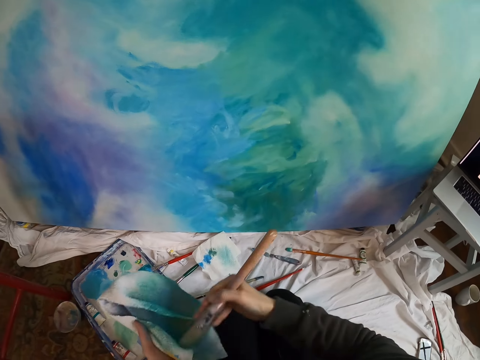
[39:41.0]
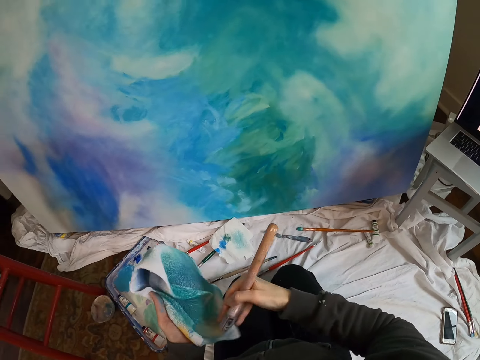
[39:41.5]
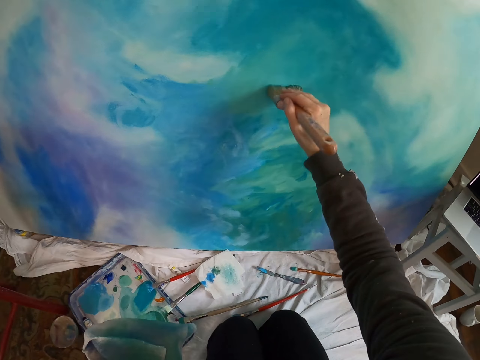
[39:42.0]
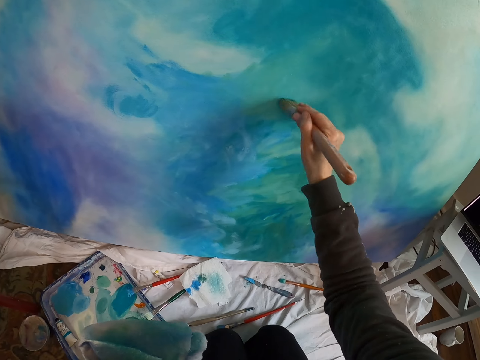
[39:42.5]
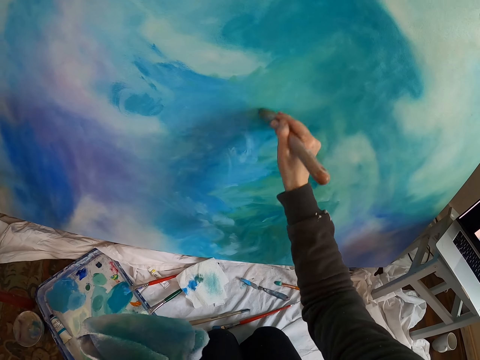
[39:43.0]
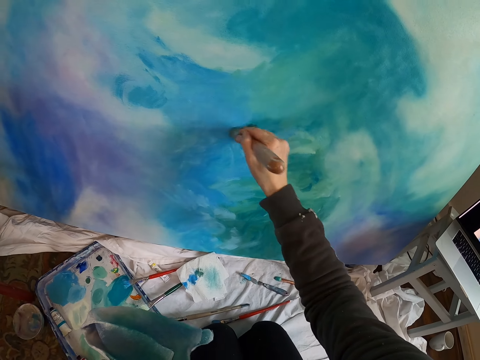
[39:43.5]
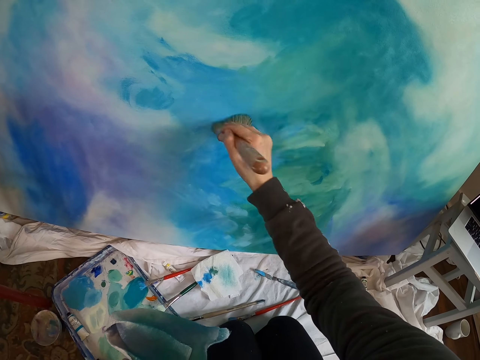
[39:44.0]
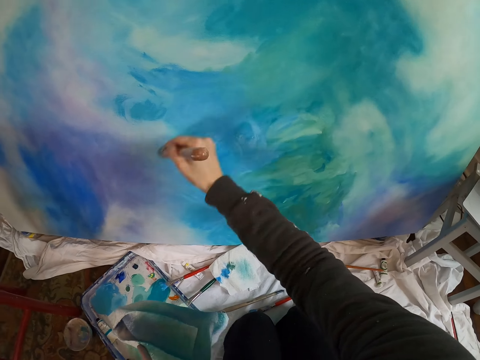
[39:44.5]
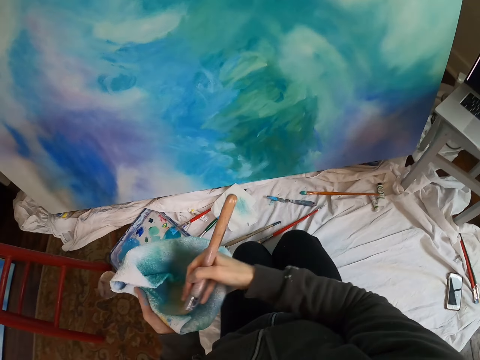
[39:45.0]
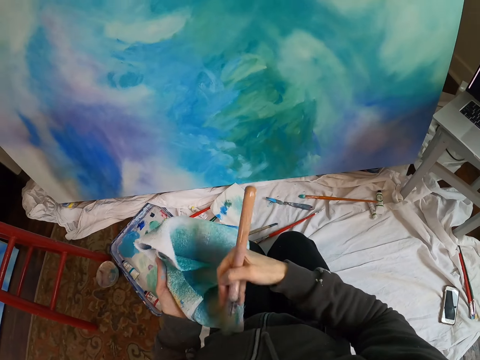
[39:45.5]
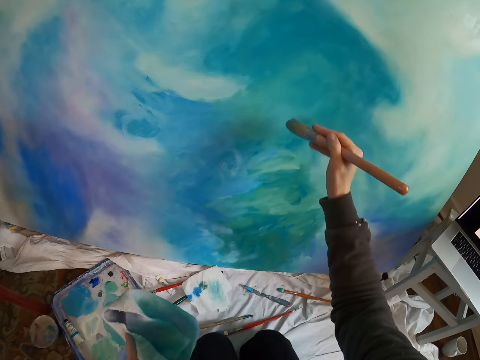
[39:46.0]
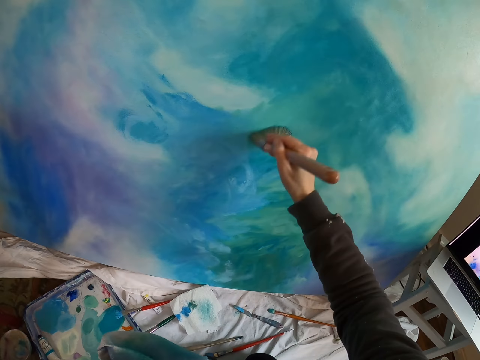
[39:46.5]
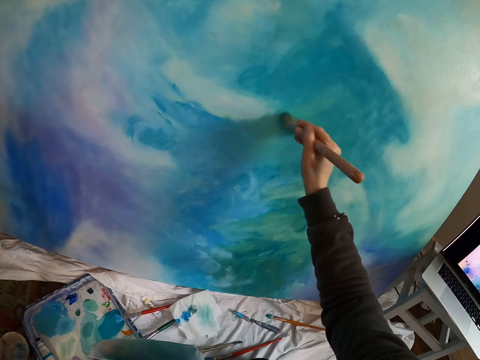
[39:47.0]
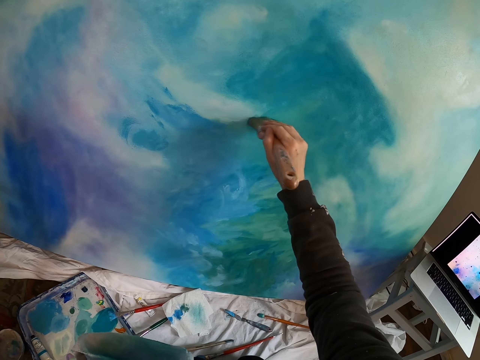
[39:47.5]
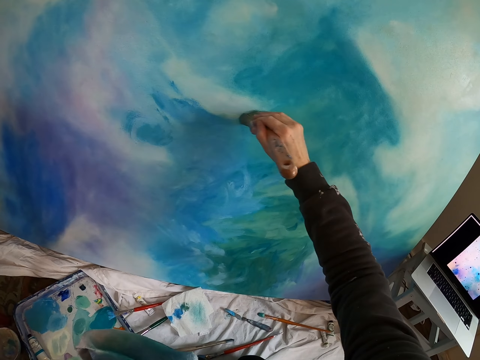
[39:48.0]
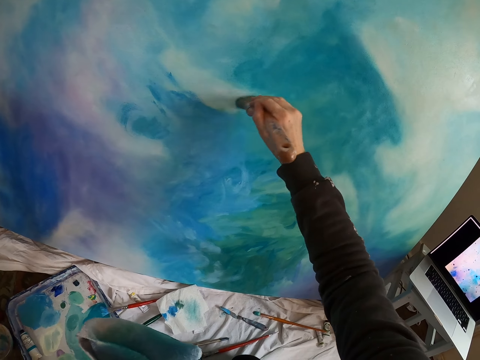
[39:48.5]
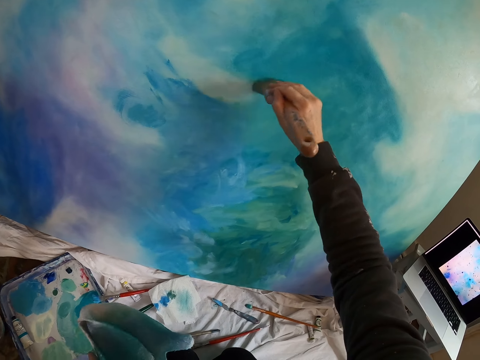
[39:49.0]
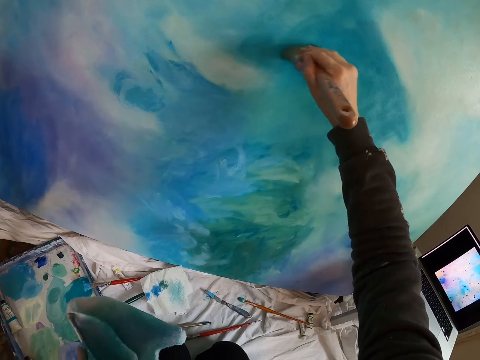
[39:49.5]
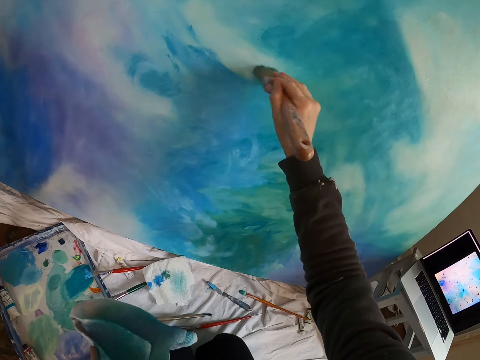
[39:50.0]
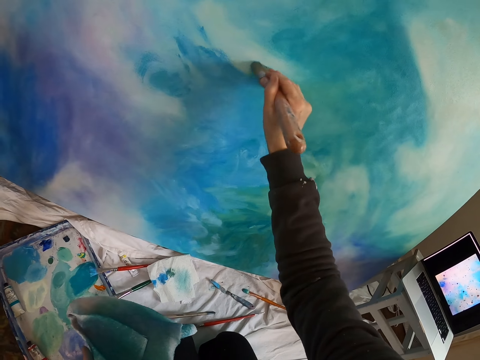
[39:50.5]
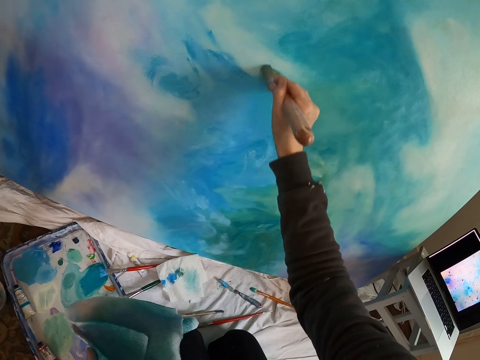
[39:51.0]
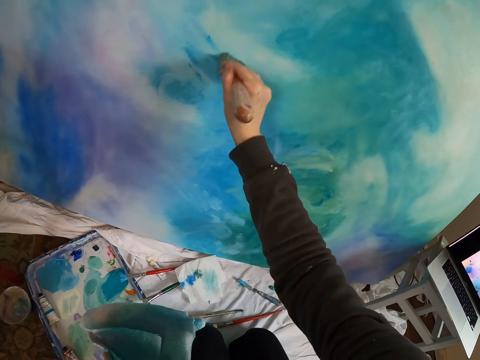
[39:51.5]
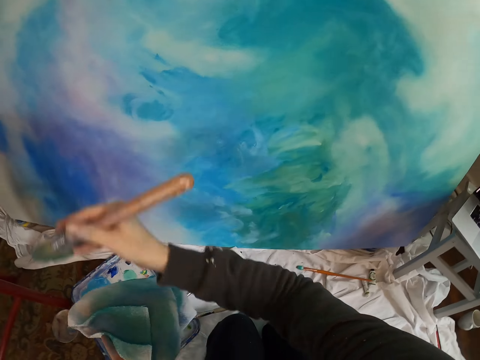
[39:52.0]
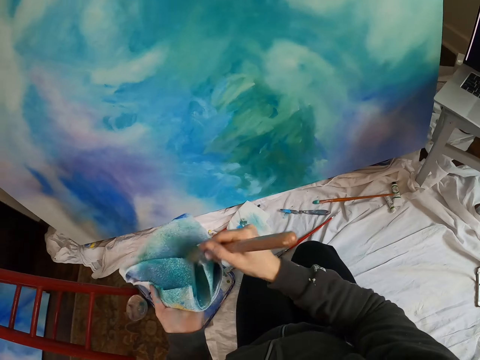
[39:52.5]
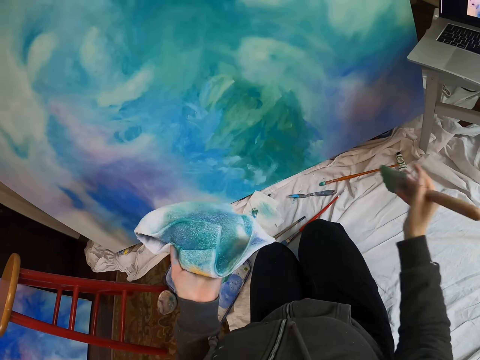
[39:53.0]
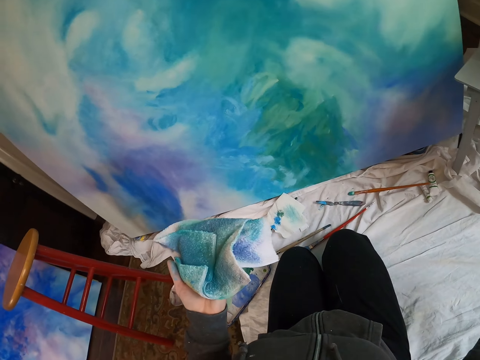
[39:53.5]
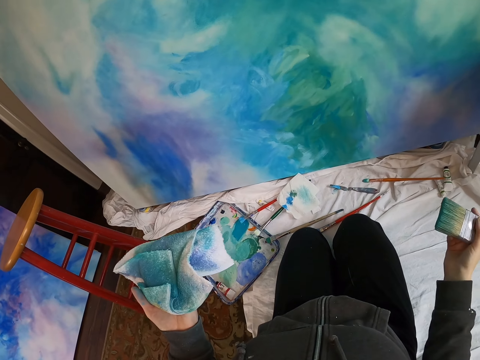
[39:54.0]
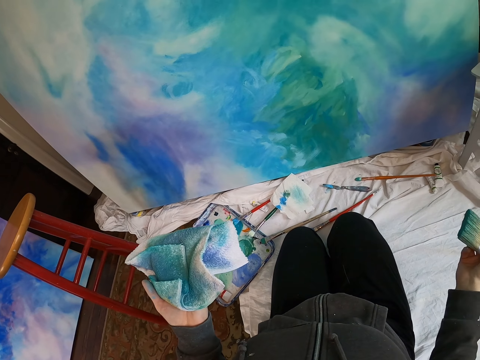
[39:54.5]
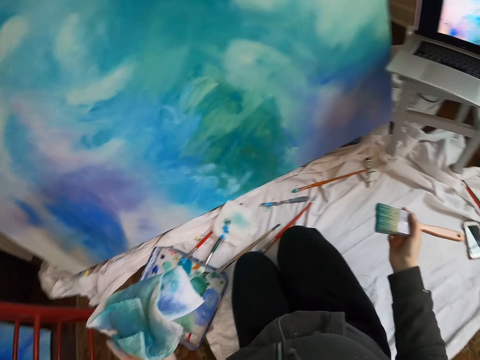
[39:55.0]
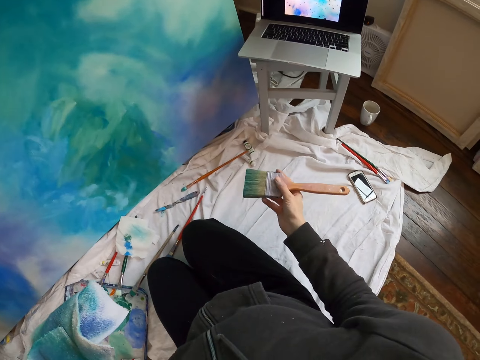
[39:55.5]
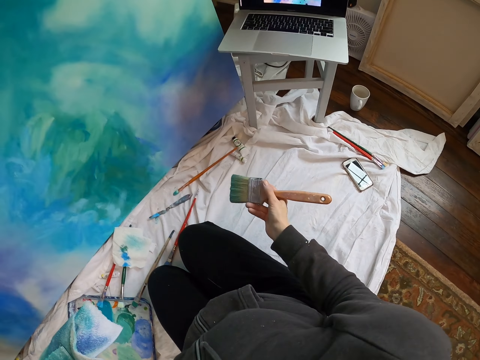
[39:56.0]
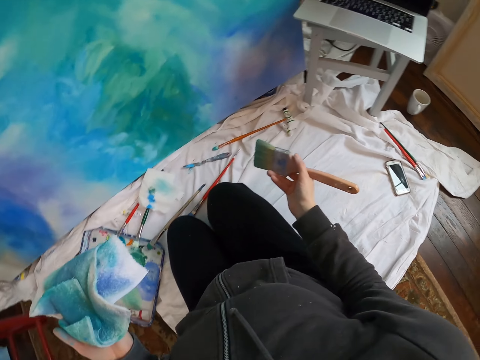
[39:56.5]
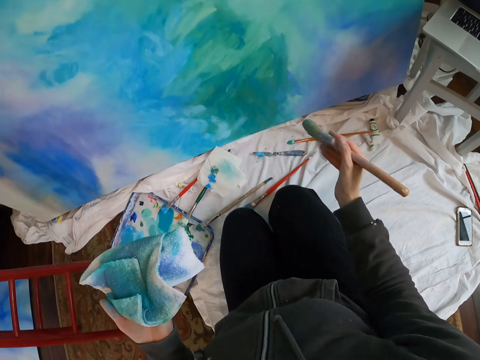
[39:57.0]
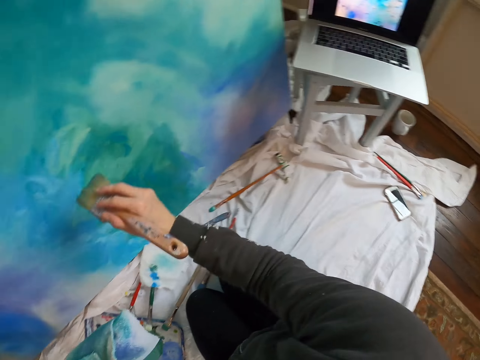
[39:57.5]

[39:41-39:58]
The camera wearer wipes the brush on the piece of cloth. They paint on the art board with a paint brush. They wipe the brush on the piece of cloth. They paint on the art board with the paint brush. They wipe the brush on the piece of cloth. They hold the paint brush. They look at the laptop.

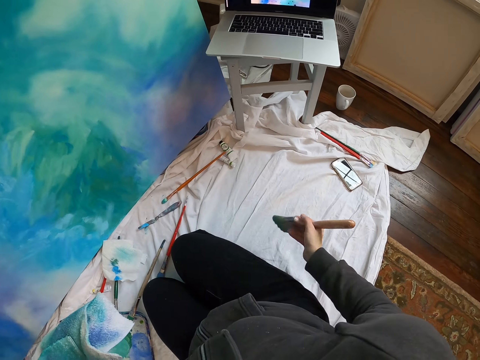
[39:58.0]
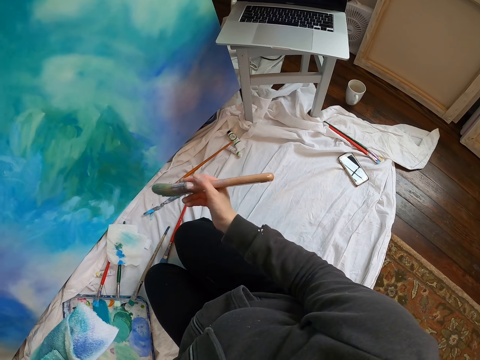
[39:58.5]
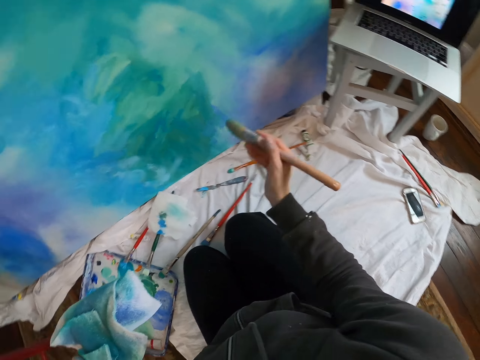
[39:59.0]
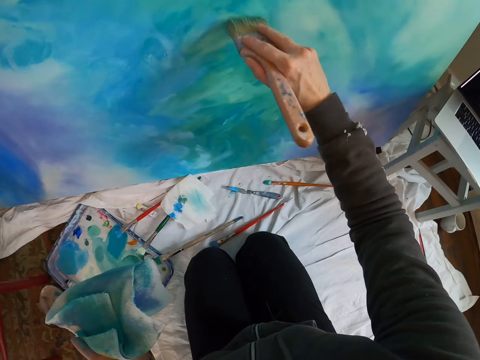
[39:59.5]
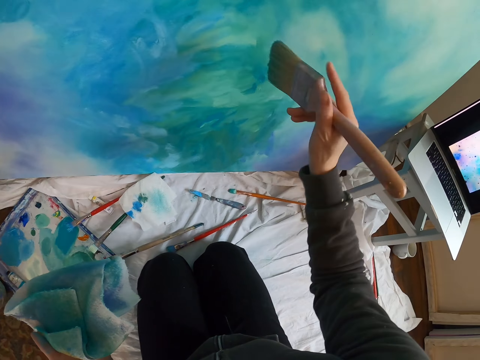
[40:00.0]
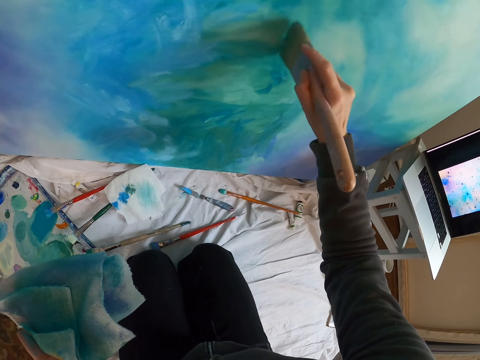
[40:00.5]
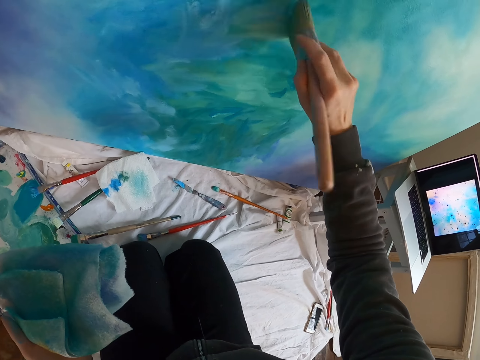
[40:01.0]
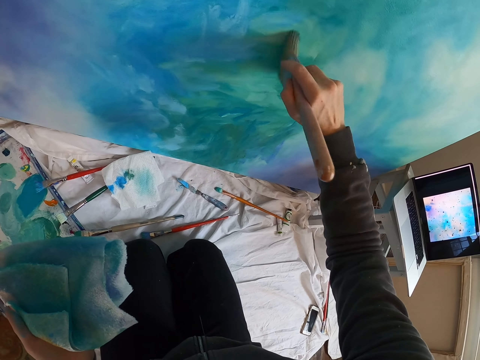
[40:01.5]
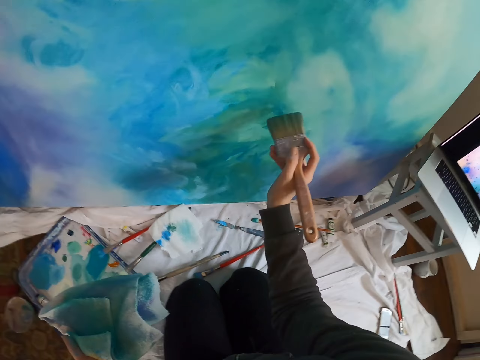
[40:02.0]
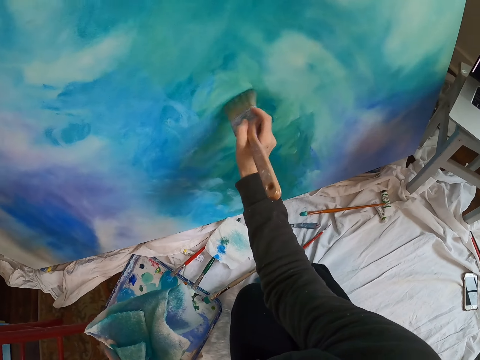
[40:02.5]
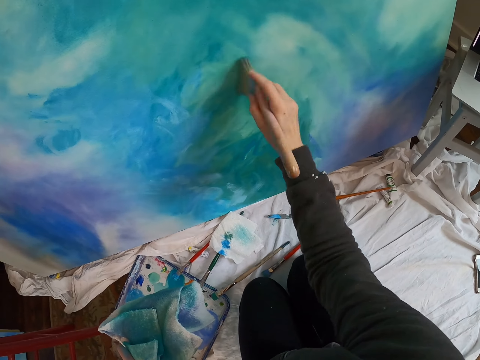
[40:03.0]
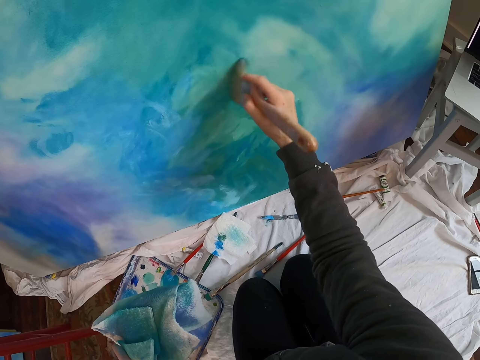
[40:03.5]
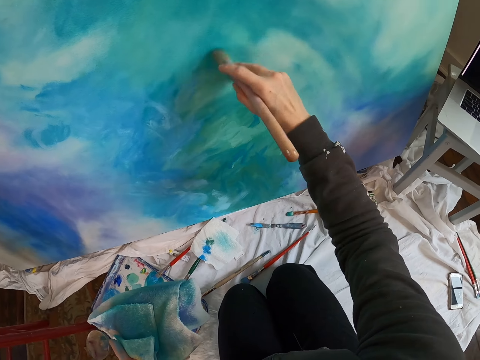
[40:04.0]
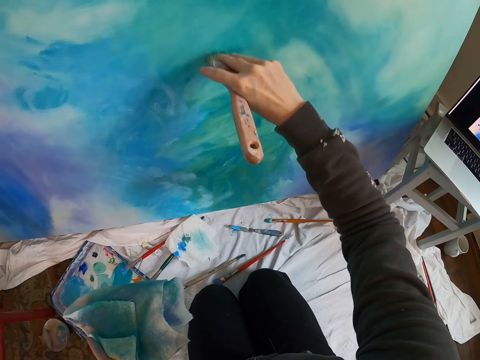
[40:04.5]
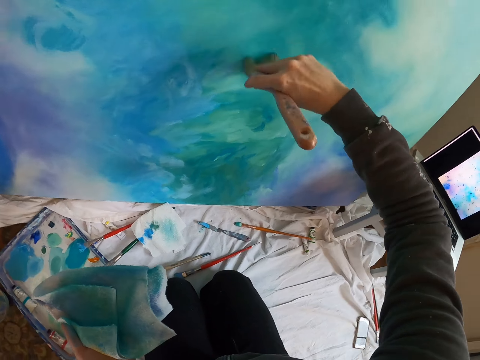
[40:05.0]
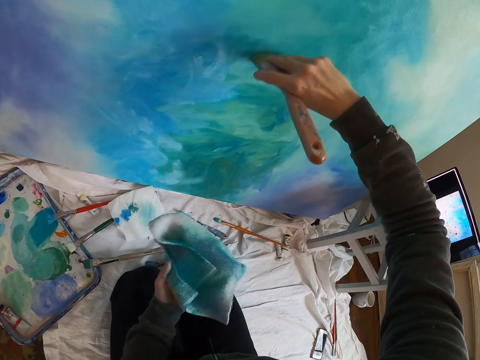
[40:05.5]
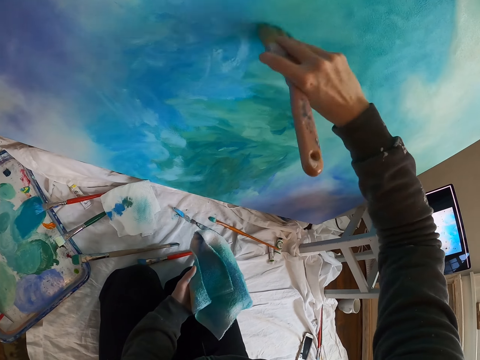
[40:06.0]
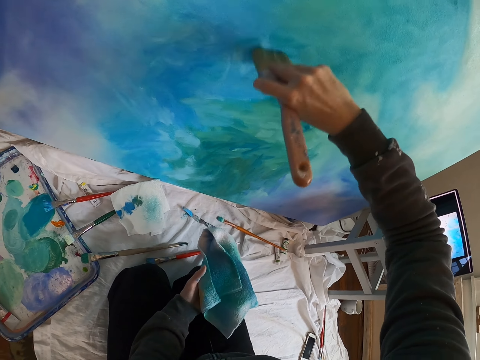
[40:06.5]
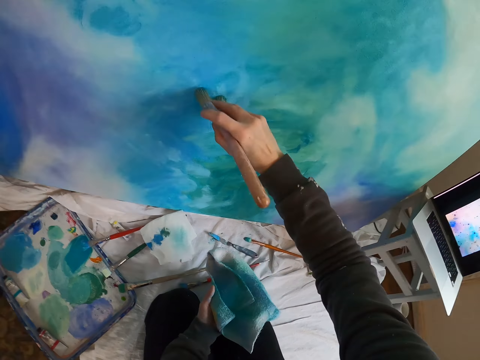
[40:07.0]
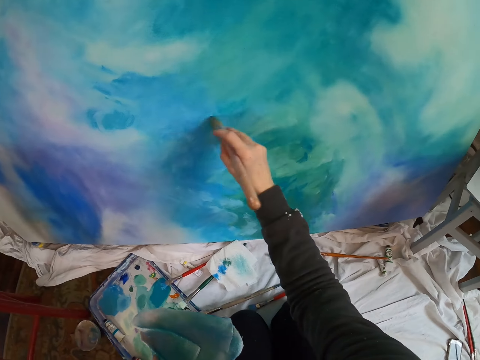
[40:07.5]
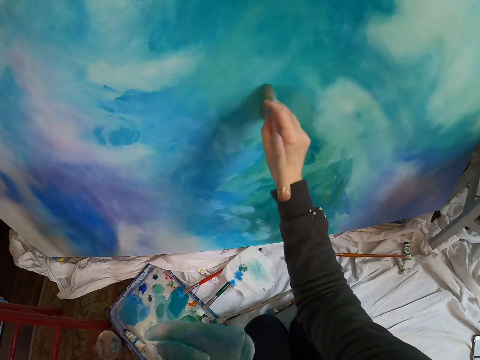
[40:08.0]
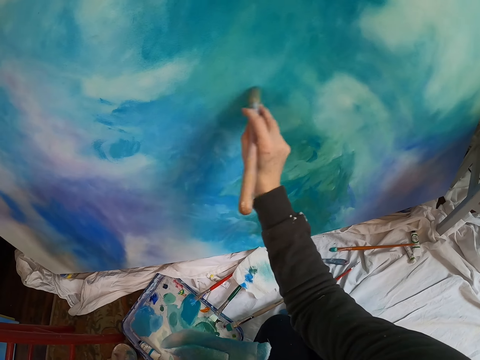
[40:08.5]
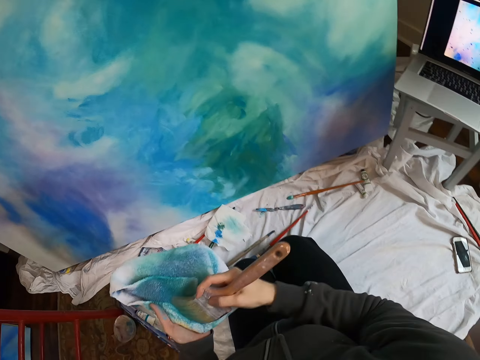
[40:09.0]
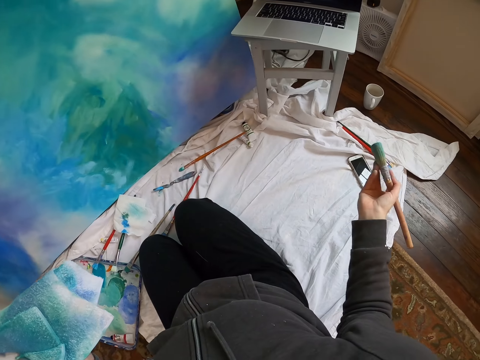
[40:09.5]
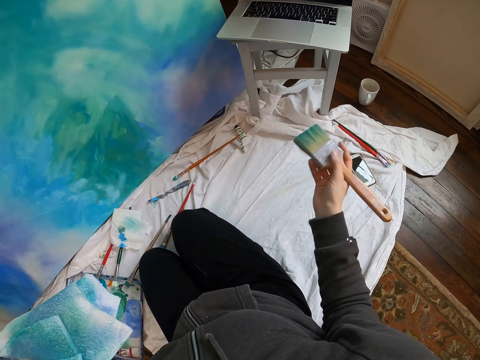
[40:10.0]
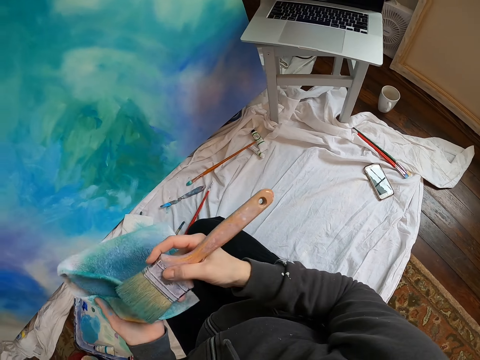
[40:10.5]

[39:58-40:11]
The camera wearer paints on the art board with a paint brush. They wipe the paint brush. They wipe the brush on the piece of cloth. They hold the paint brush.
